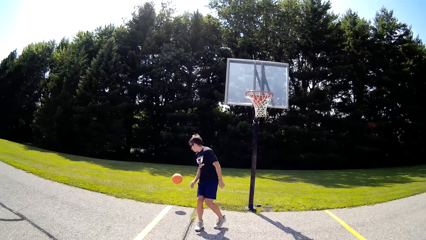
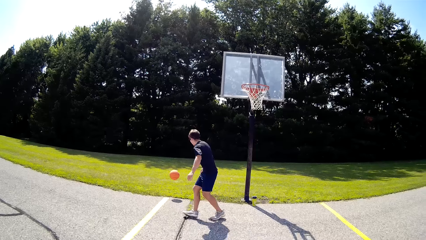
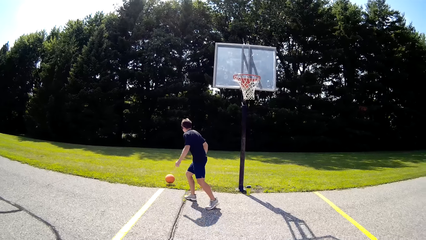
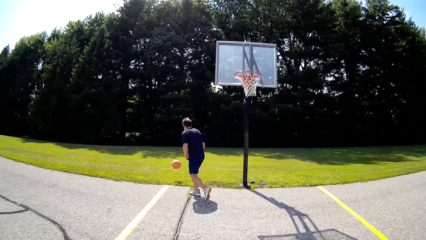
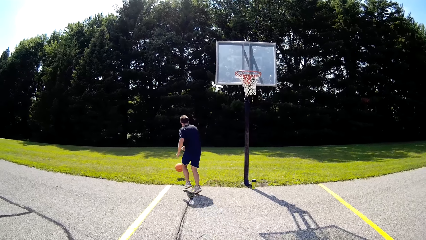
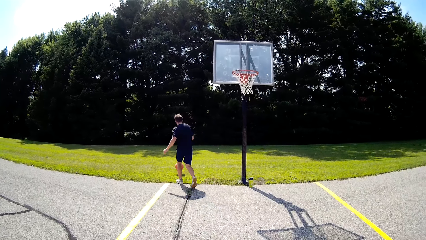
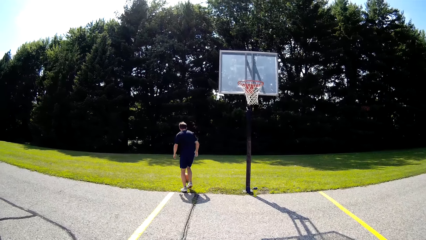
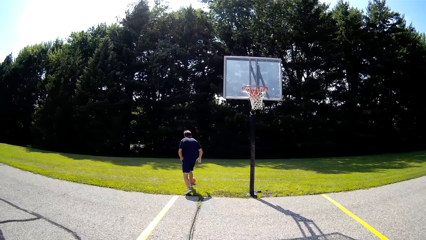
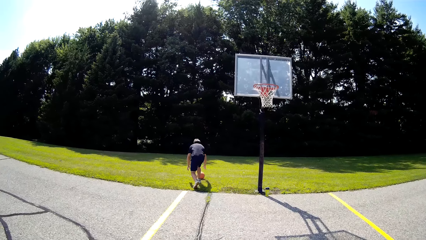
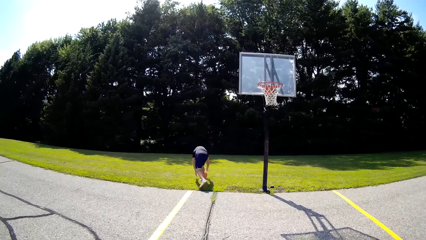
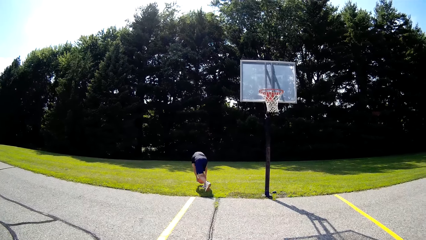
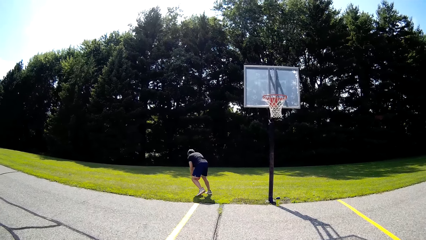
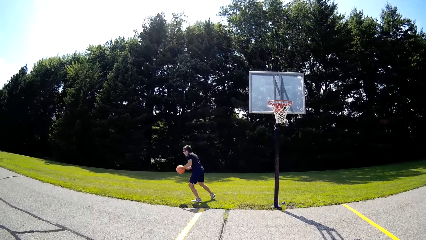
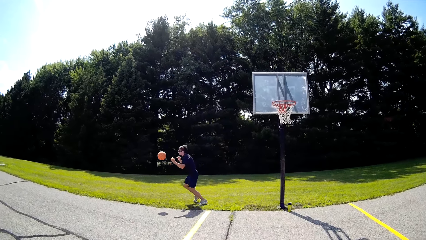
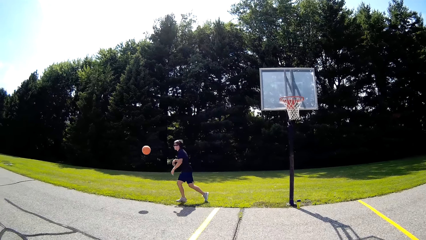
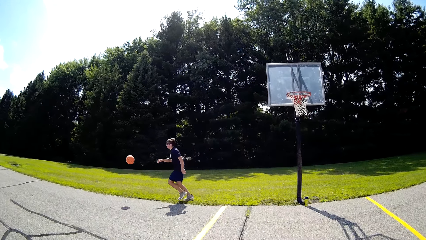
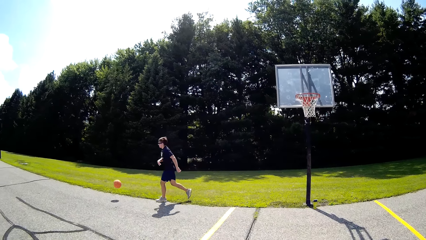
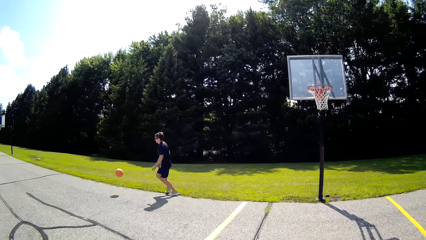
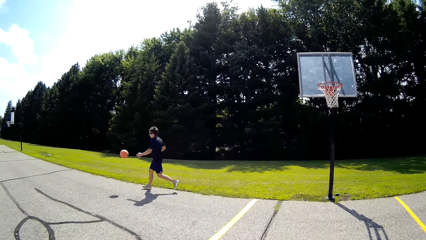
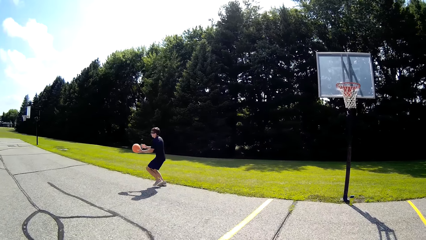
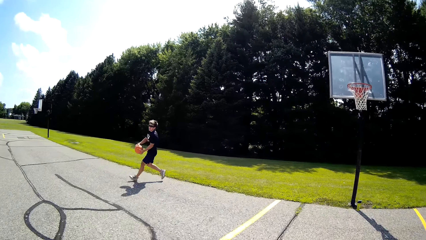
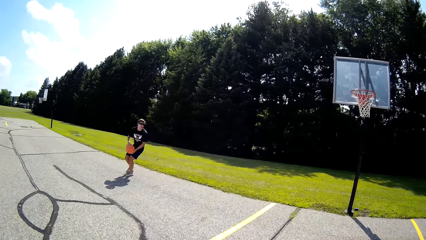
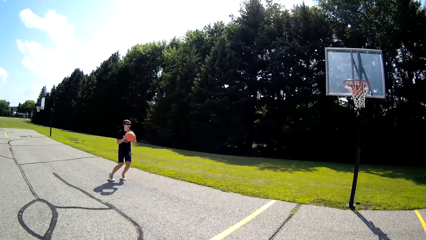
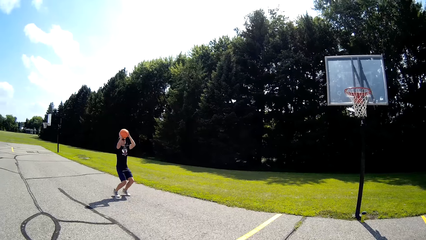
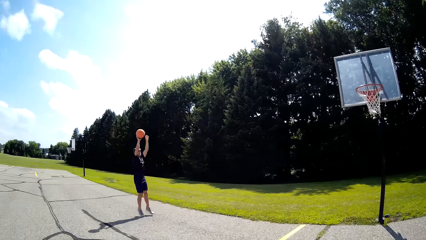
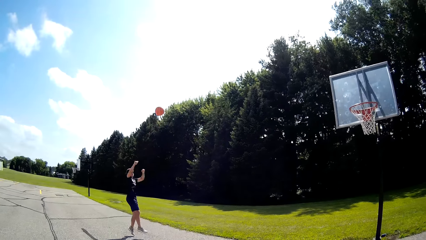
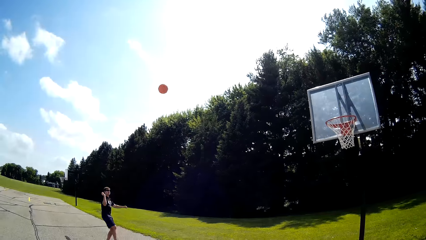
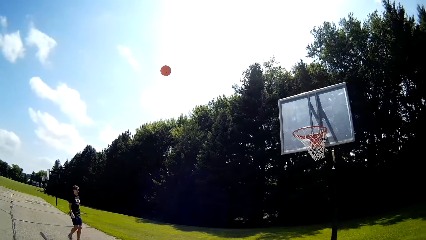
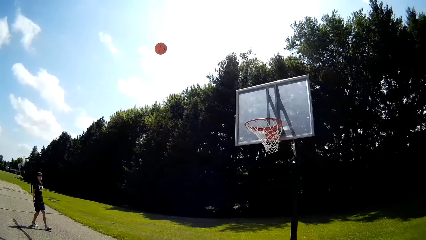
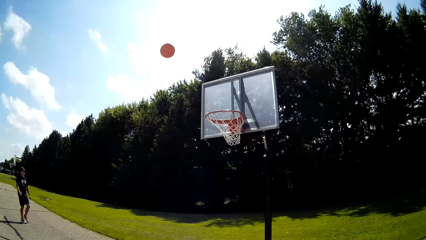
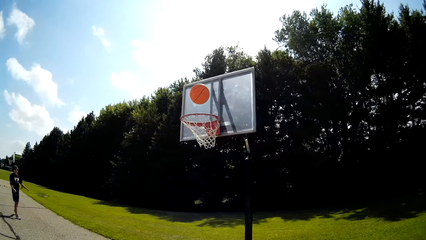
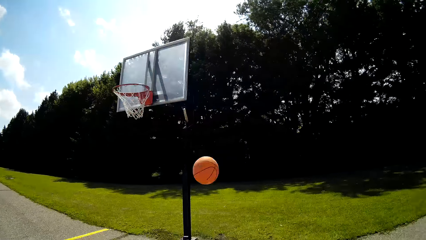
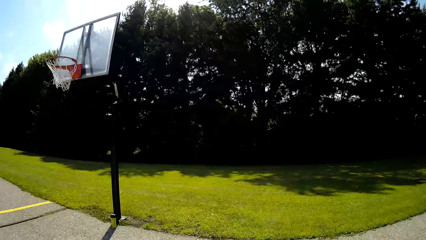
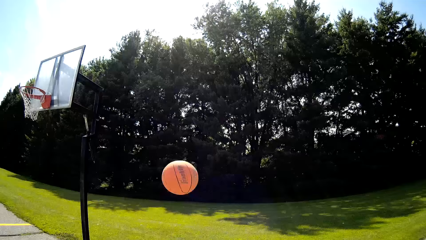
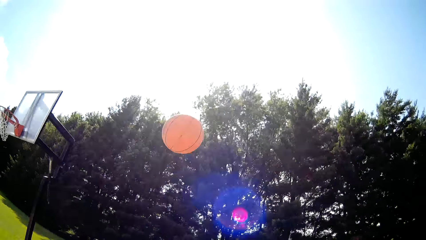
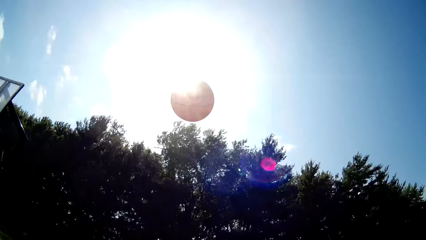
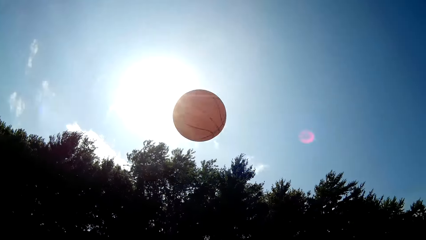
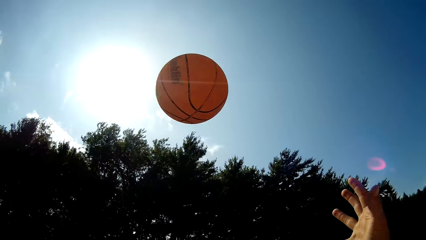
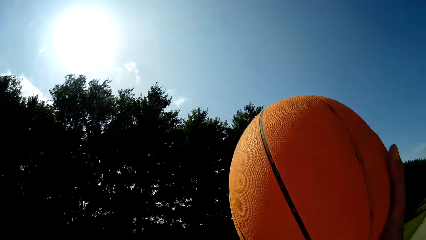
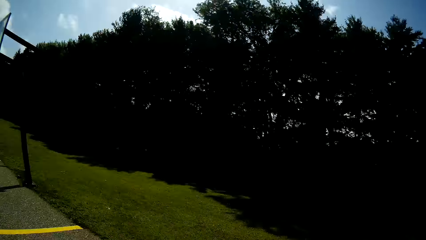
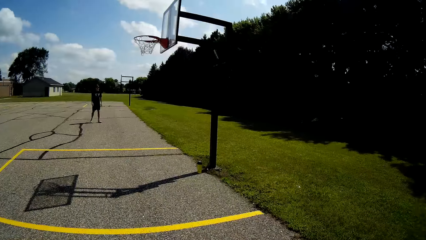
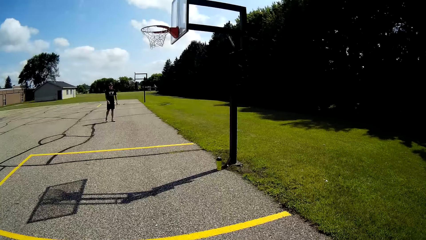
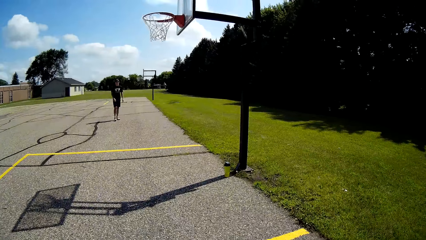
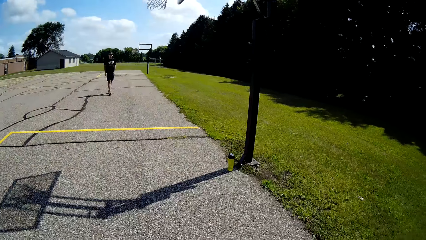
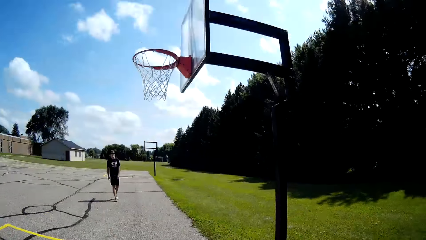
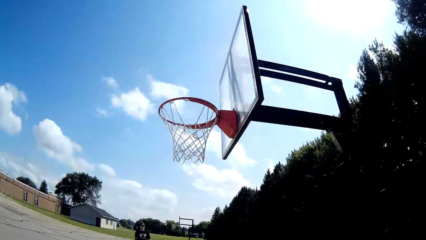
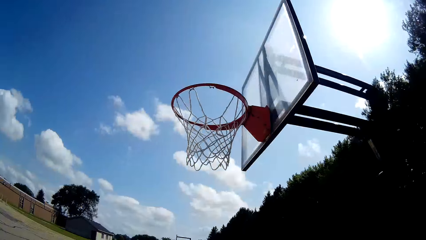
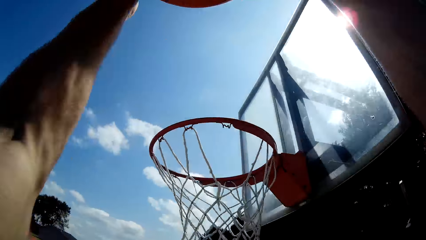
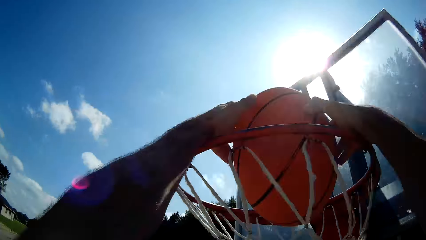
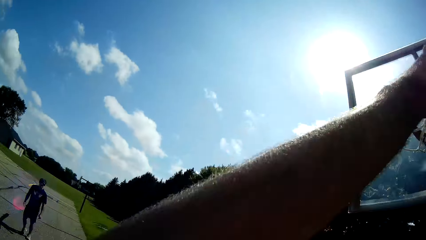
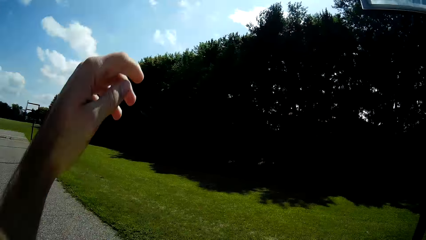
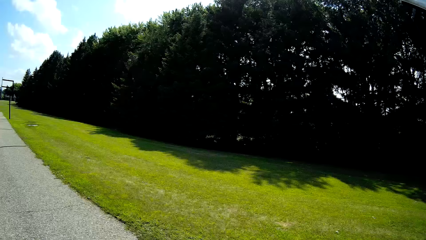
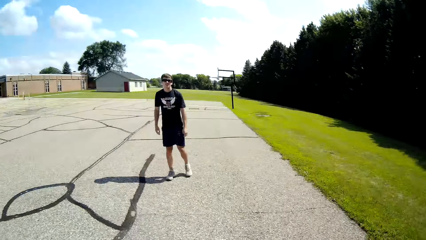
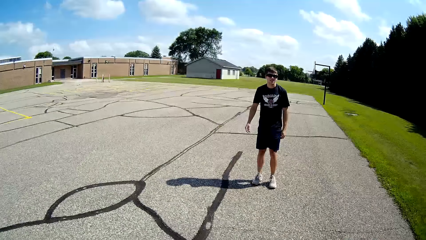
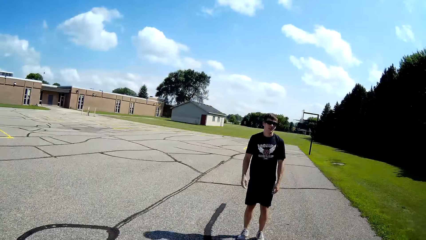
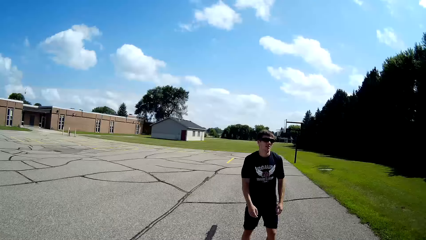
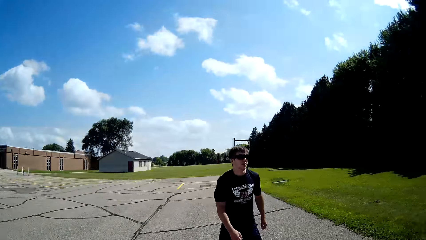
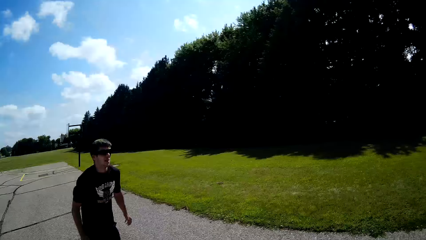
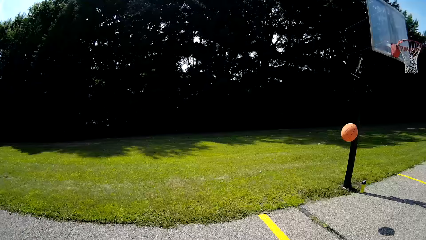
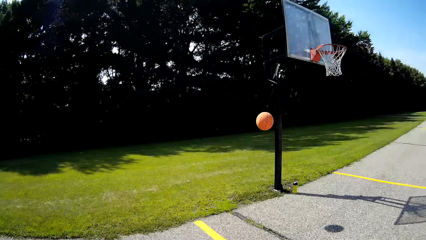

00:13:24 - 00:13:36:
A person picks a ball. The person makes a shot. The camera wearer catches the ball. They dunk the ball. They throw the ball in the pitch.

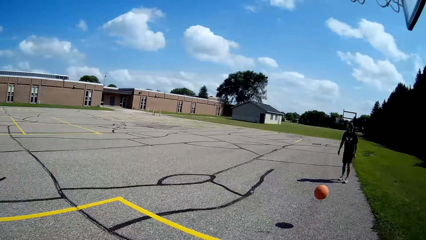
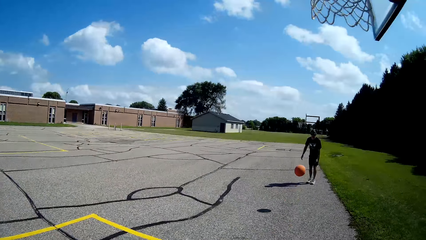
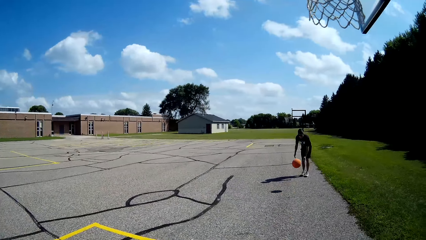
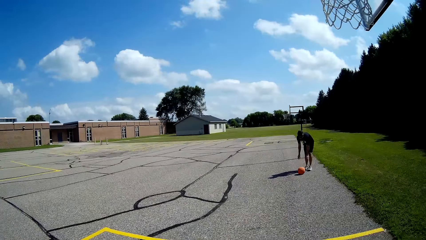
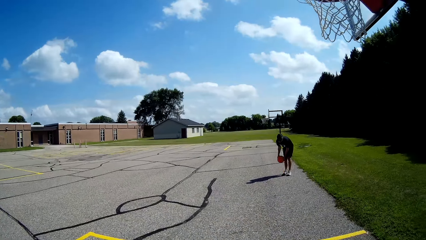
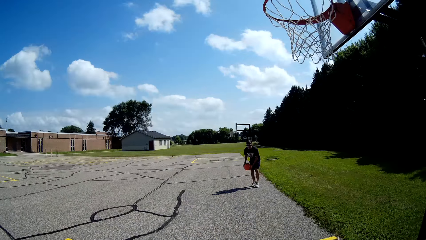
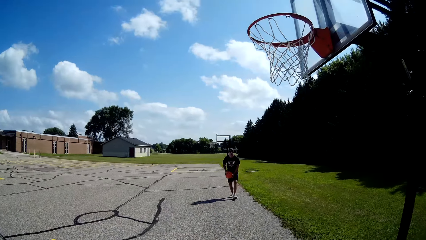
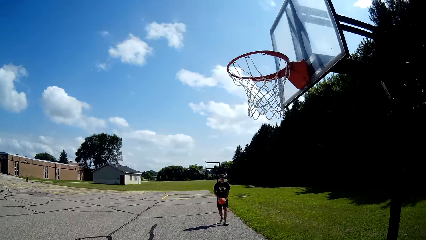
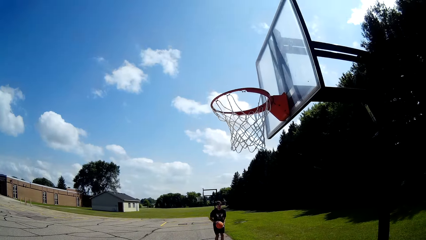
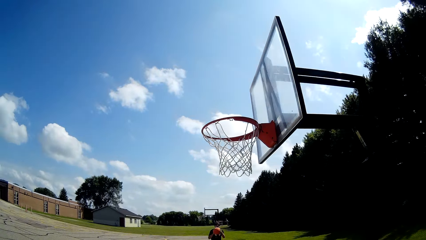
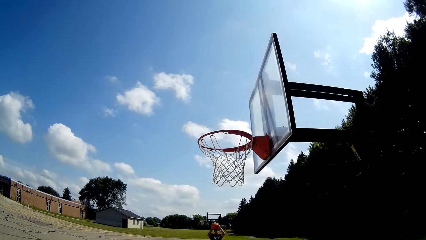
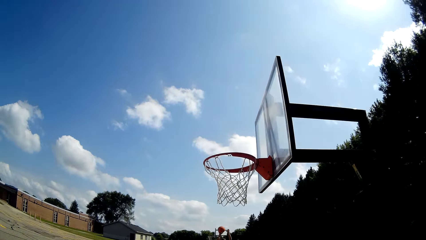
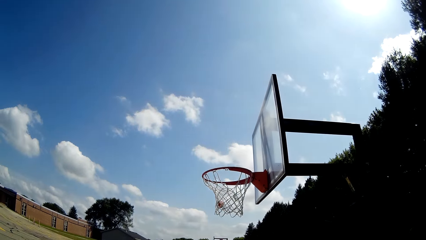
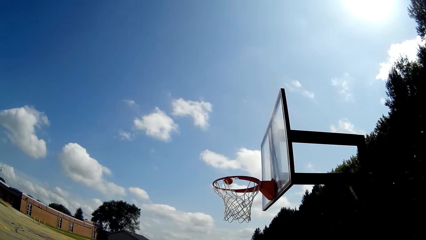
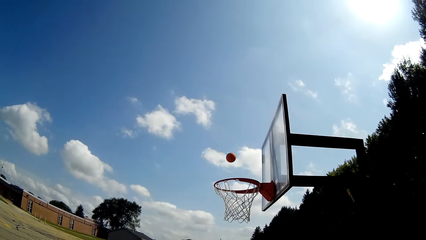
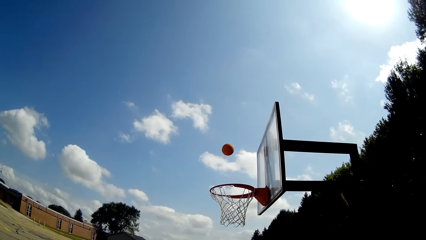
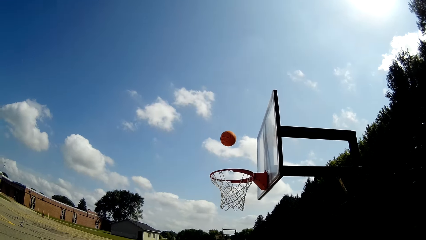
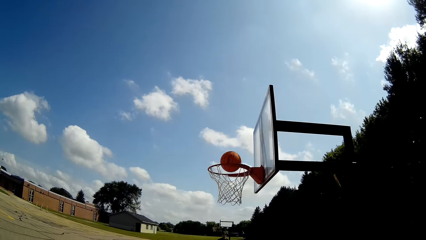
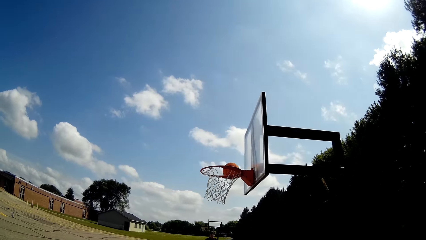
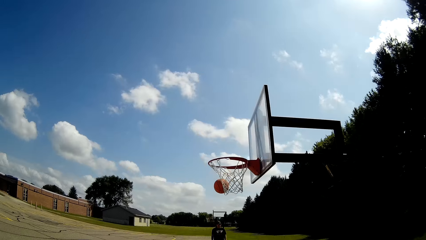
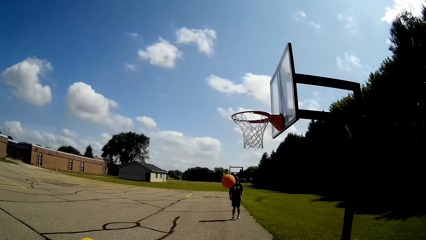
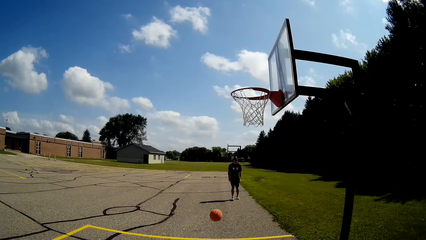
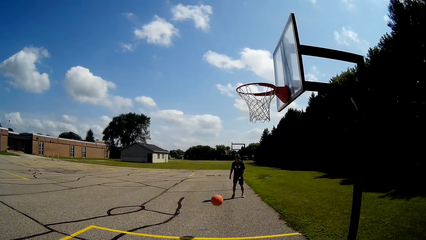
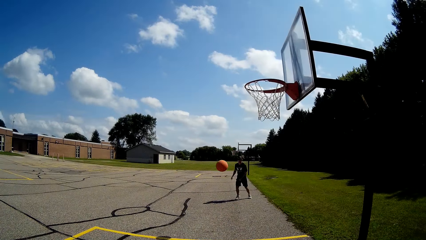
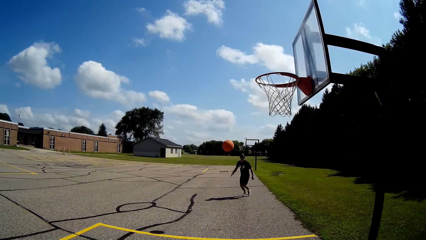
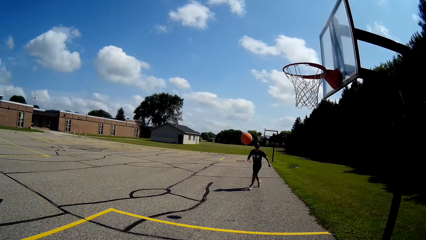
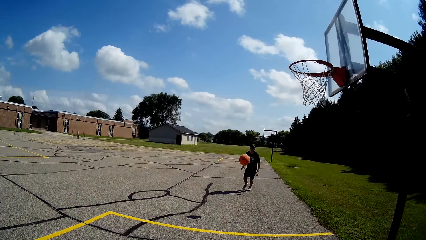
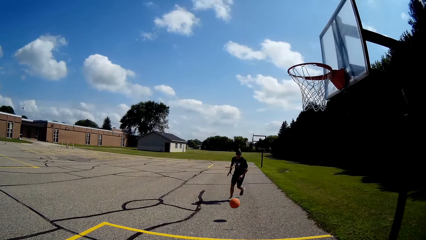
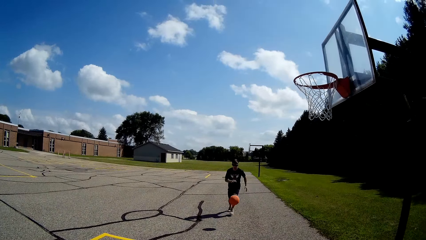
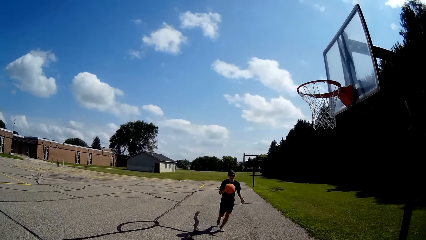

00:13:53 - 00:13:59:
The camera wearer looks at a ball. A man catches the ball. The man holds the ball and shoots the ball. The camera wearer looks at the ball. The man runs at the ball.
